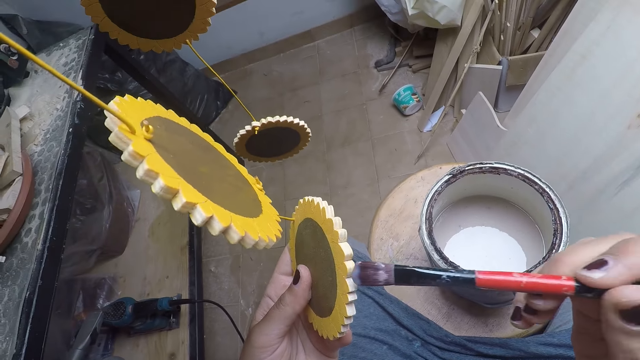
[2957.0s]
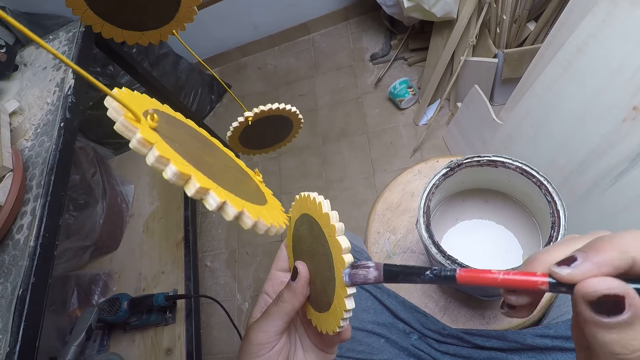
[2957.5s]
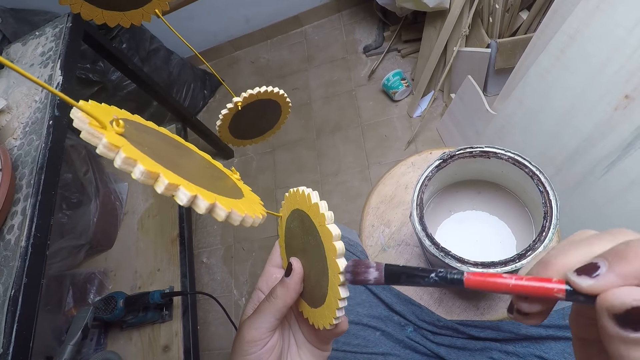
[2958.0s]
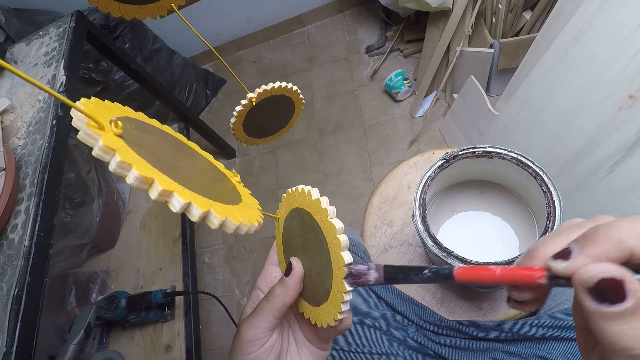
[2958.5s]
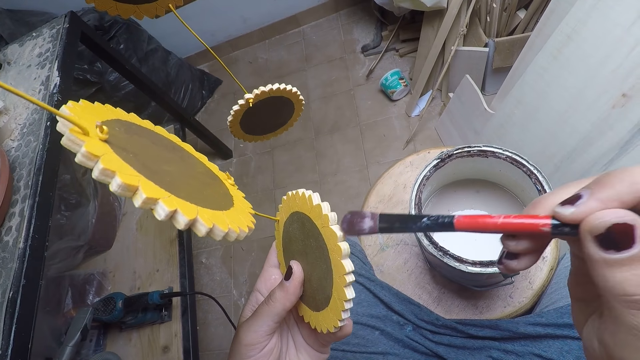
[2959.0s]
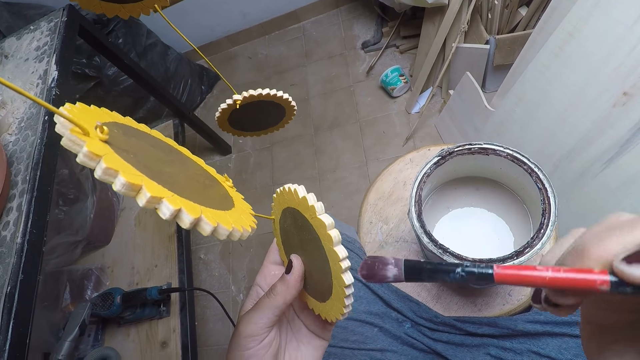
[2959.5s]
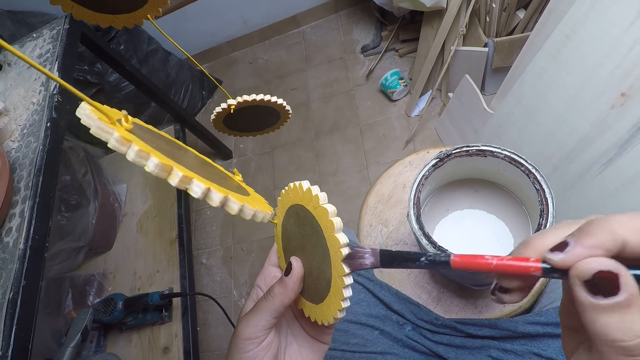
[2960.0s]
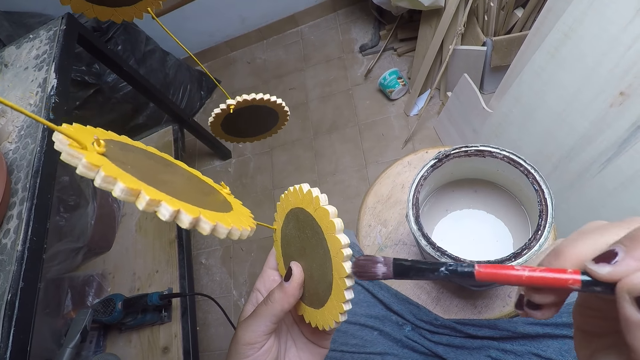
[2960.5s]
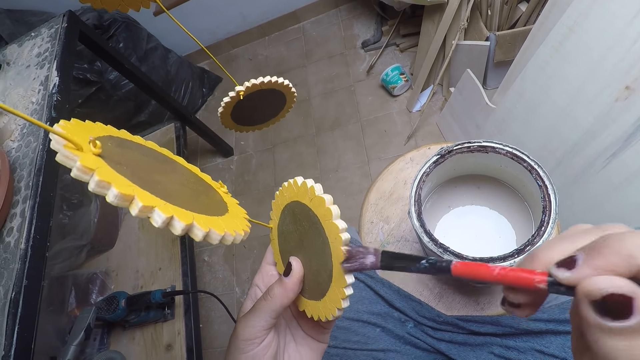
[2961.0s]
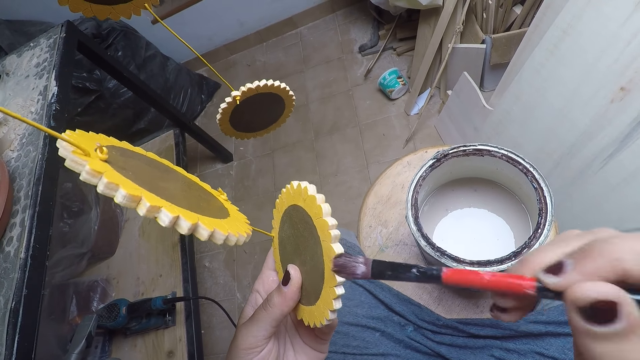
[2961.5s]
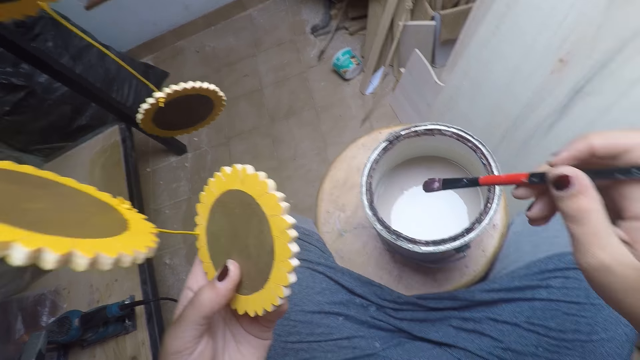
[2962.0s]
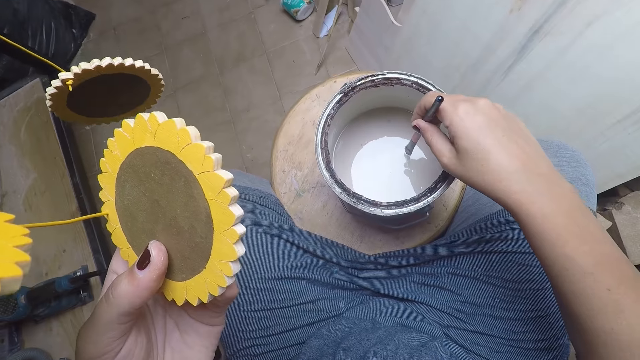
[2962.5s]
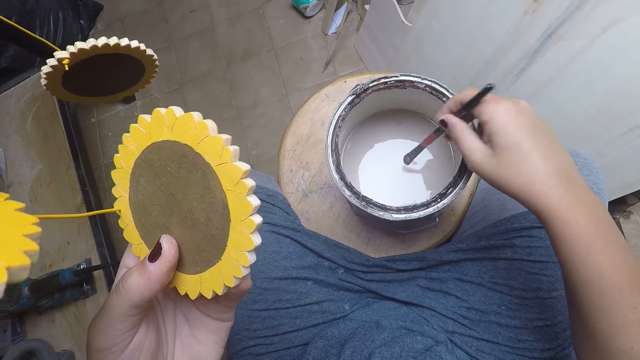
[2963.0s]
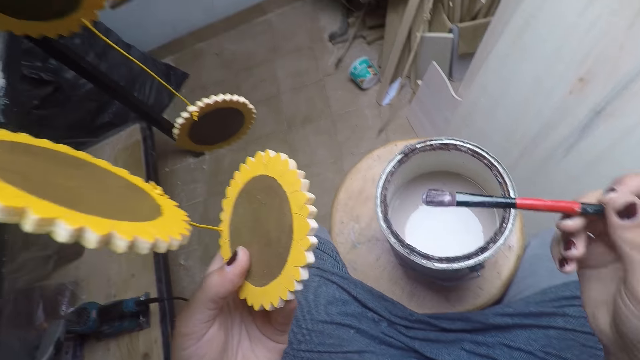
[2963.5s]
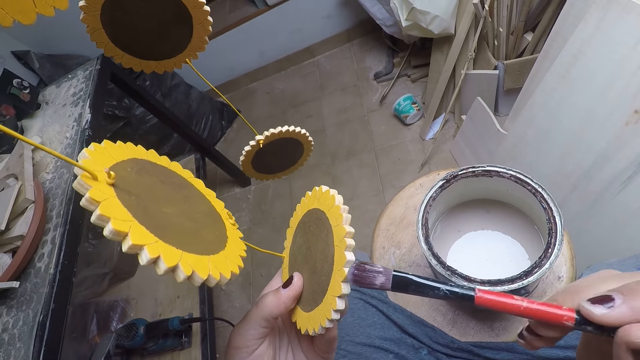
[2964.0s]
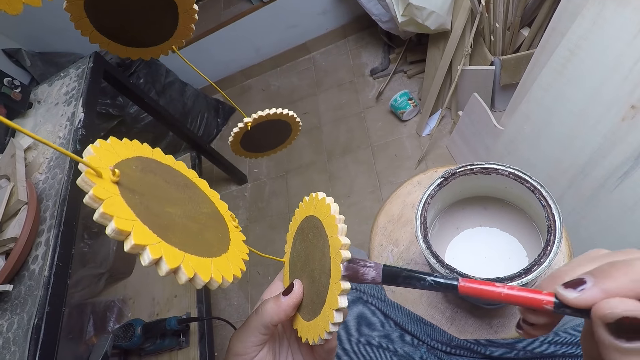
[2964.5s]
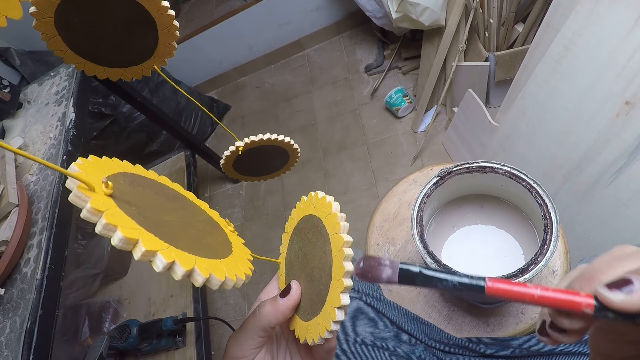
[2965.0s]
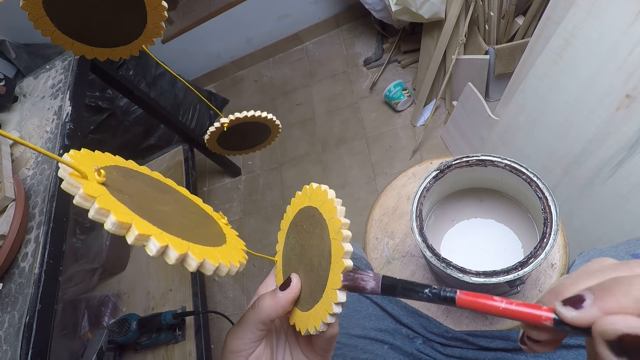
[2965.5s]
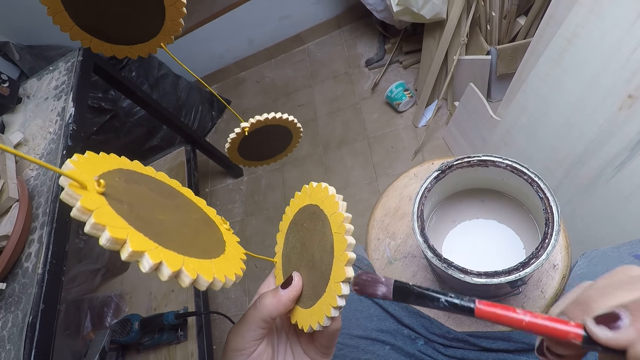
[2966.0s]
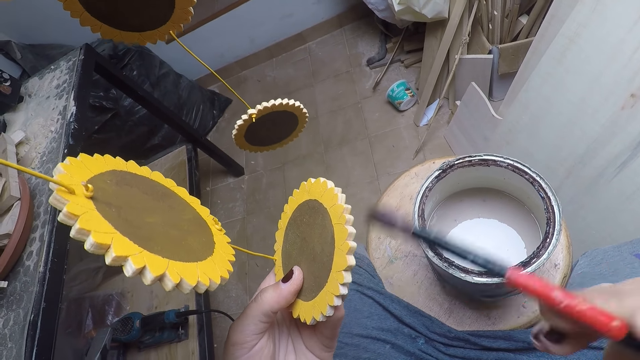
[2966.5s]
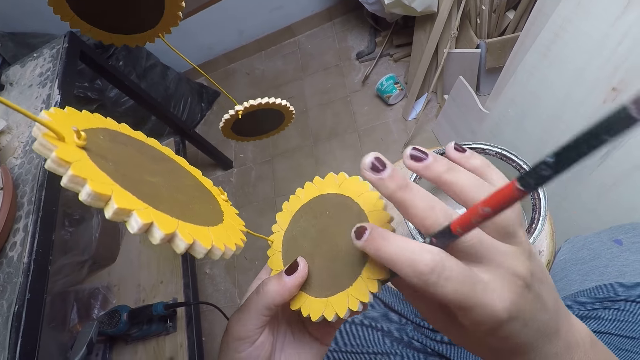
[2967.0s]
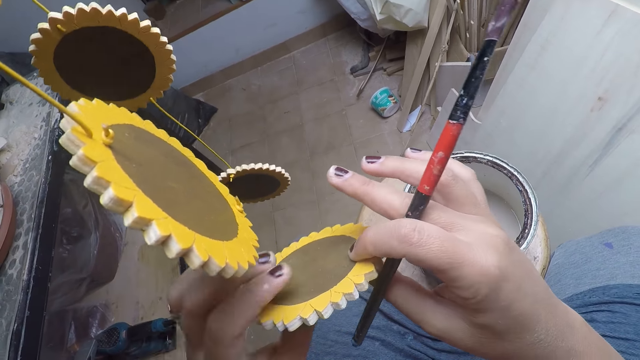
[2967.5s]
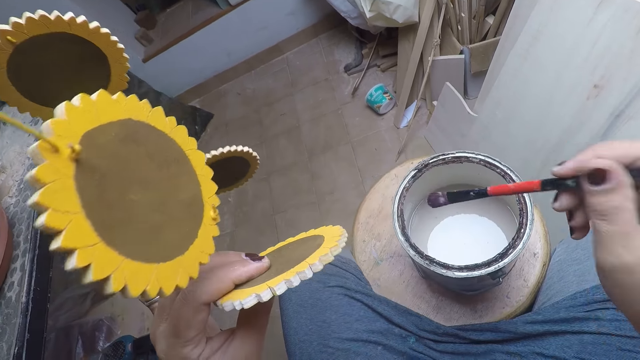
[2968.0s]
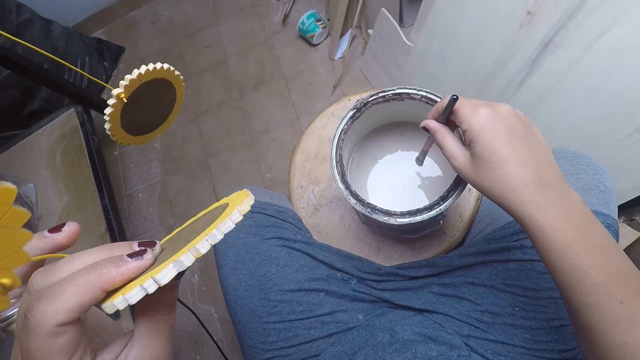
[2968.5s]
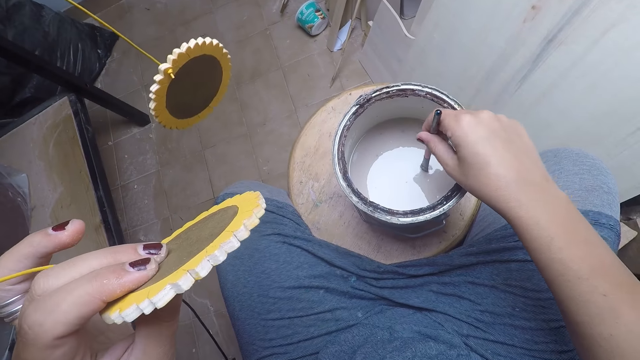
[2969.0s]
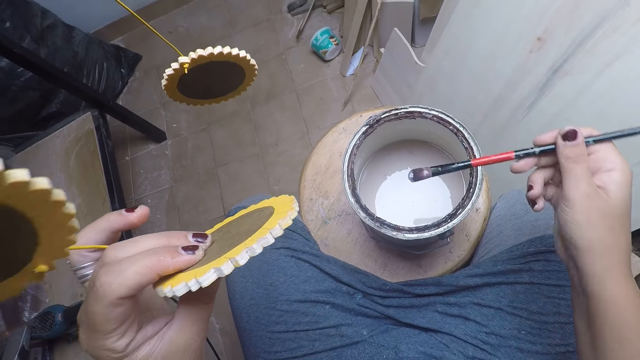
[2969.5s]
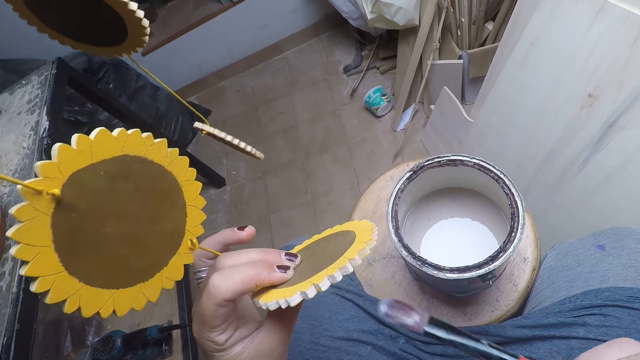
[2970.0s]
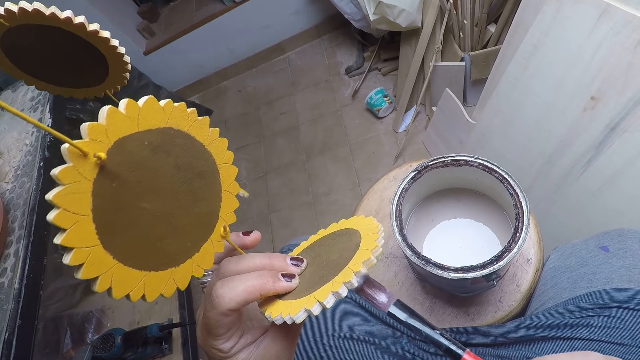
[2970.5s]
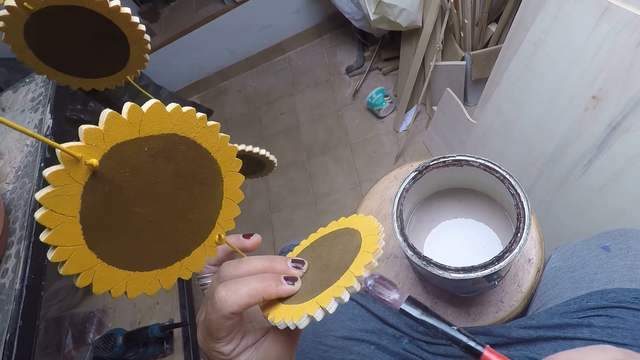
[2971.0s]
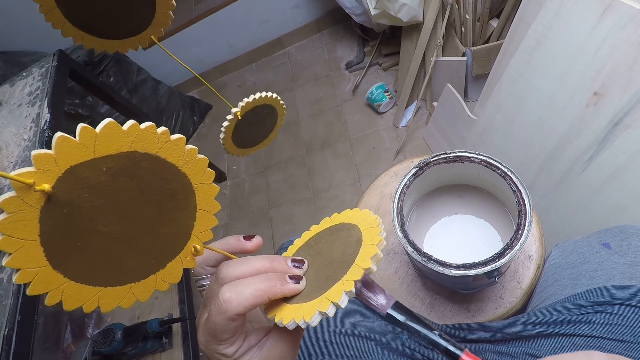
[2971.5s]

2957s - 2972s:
The camera wearer paints the craft with the brush. He applies paint on the brush. He pulls the paint brush off the flower craft. He dips the brush in his right hand into the paint in the bucket. He applies paint on the brush. He removes the brush from the paint. He paints the flower craft with the brush. He pulls the paint brush off the flower craft. He holds the flower craft with both hands. He pulls his hand off the flower craft. He switches the flower craft to the other hand. He adjusts the craft in his hand. He pulls his hand off the flower craft. He dips the brush in his right hand into the paint in the bucket. He applies paint on the brush. He removes the brush from the paint. He paints the flower craft with the brush.

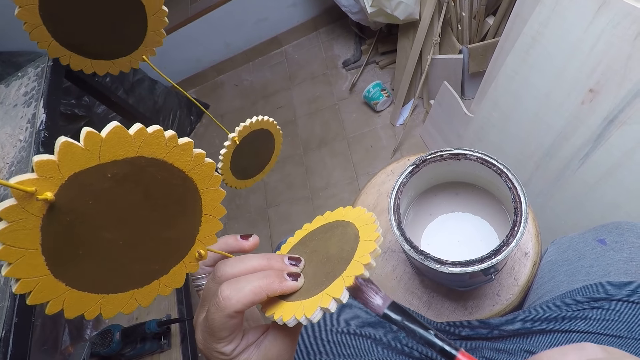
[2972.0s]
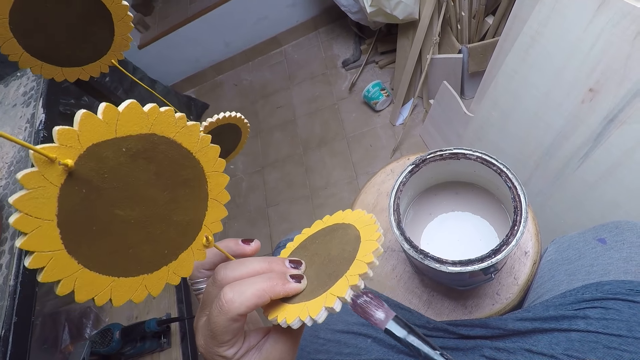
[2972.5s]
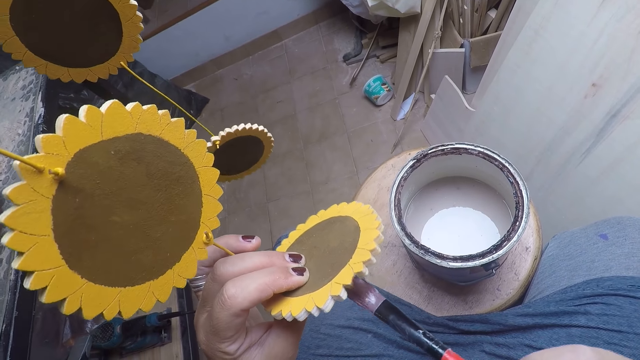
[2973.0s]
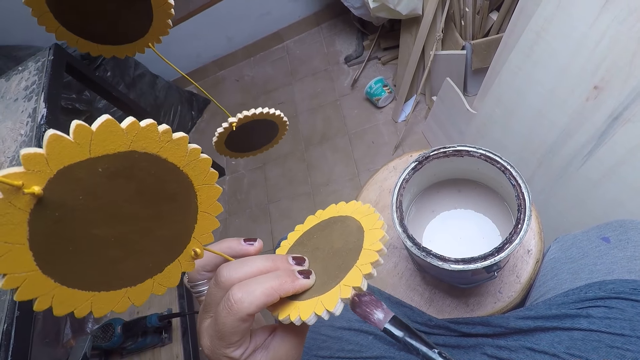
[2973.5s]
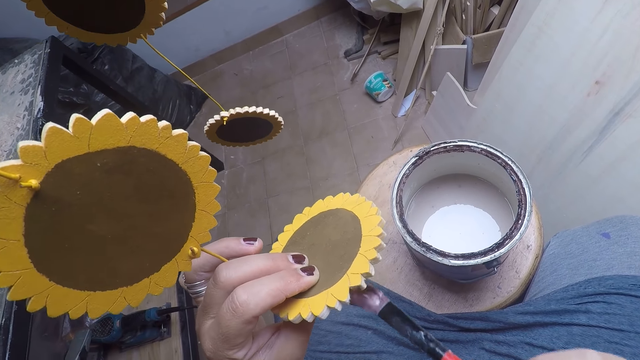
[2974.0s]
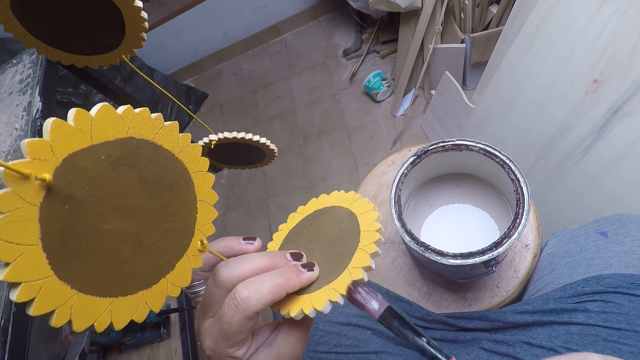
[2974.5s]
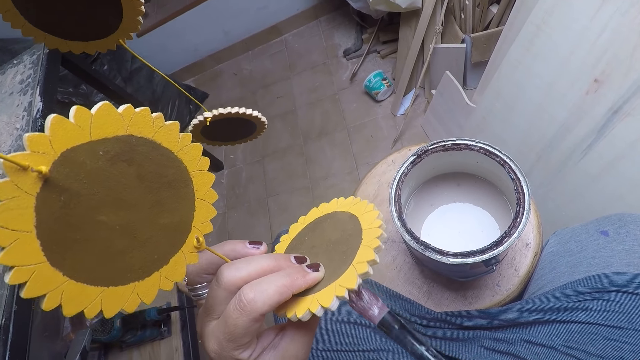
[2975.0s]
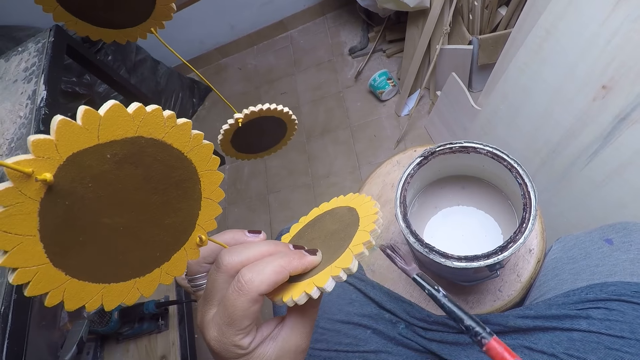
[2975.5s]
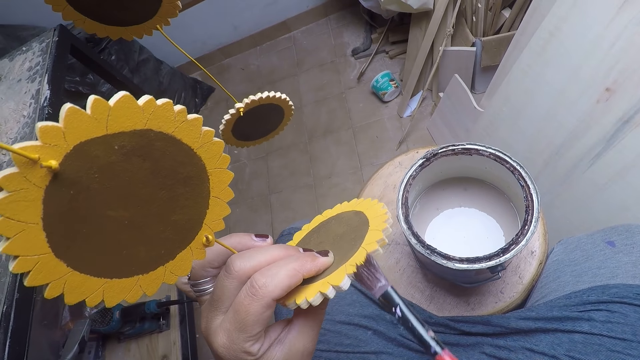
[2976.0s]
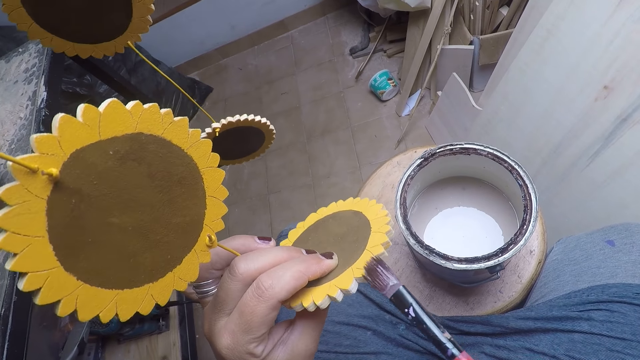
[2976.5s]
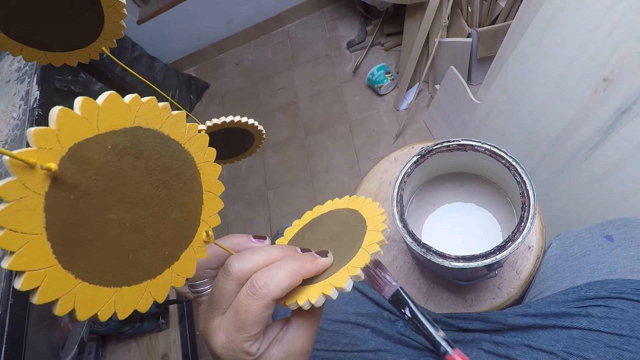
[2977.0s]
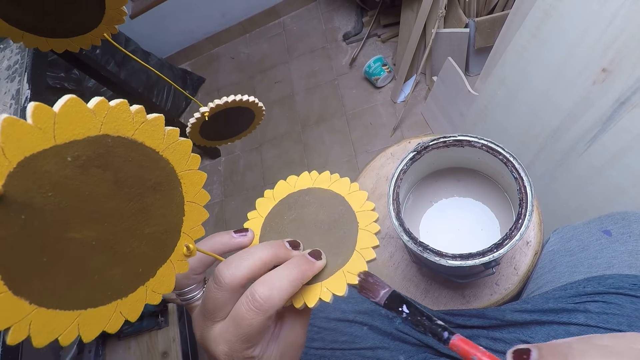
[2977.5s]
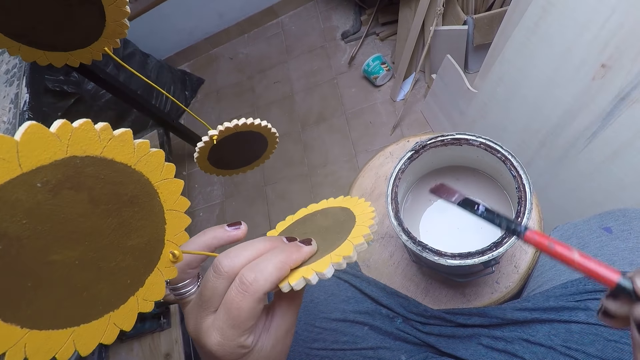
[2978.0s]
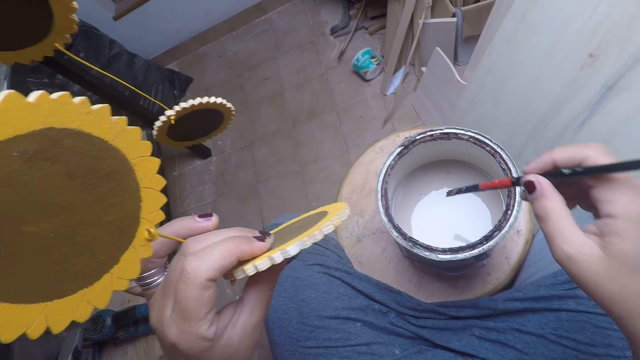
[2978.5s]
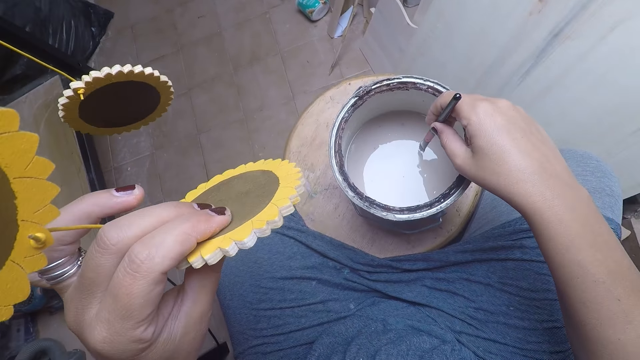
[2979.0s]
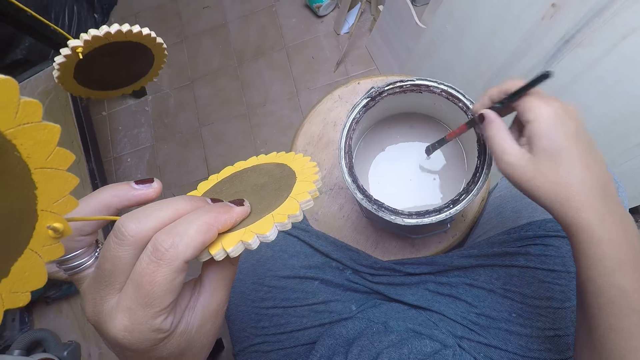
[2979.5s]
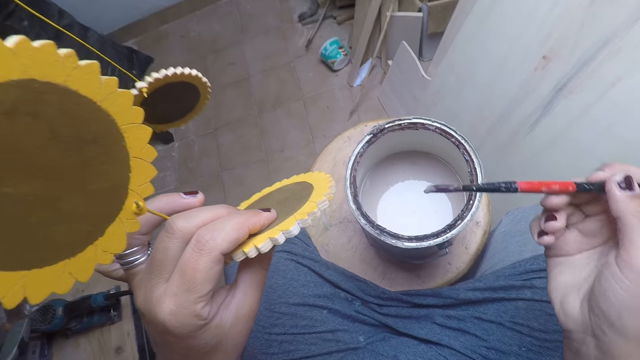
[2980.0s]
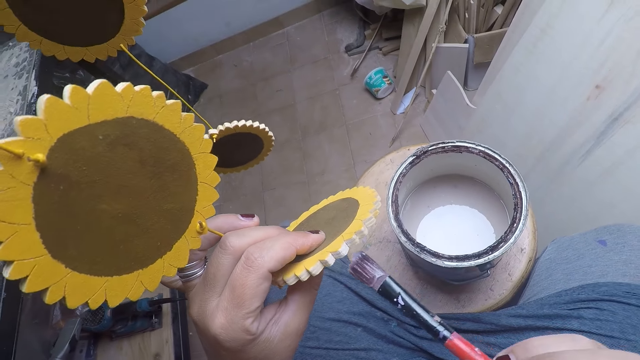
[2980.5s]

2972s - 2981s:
The camera wearer pulls the paint brush off the flower craft. He dips the brush in his right hand into the paint in the bucket. He applies paint on the brush. He removes the brush from the paint.
